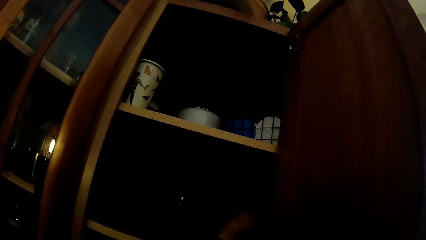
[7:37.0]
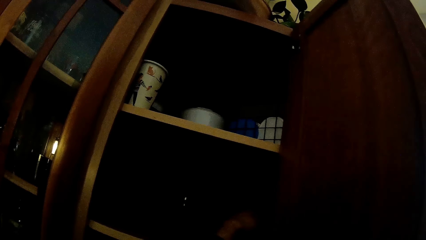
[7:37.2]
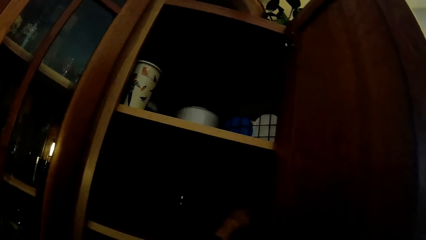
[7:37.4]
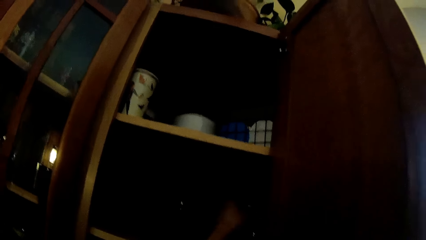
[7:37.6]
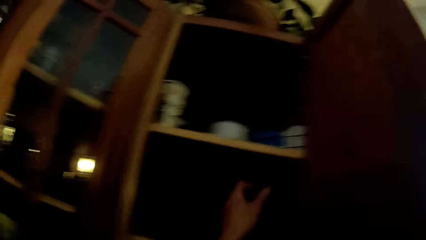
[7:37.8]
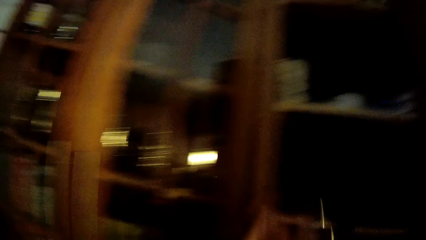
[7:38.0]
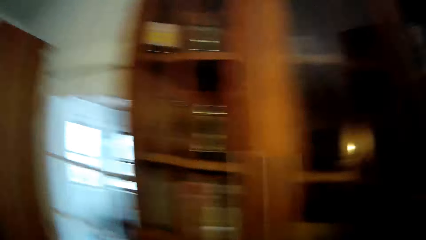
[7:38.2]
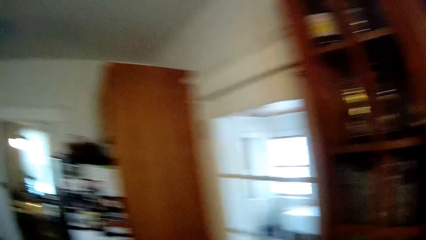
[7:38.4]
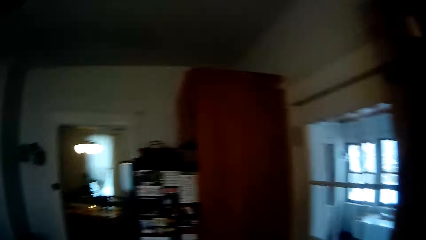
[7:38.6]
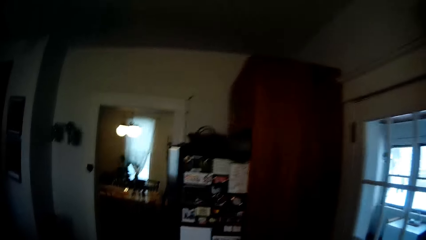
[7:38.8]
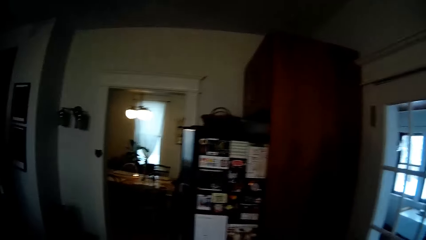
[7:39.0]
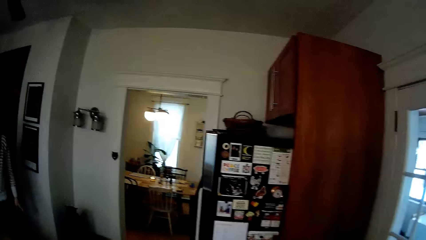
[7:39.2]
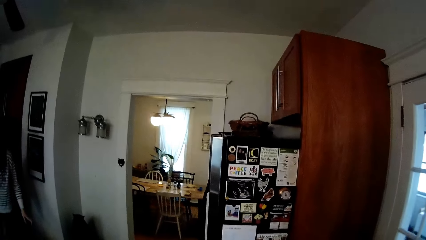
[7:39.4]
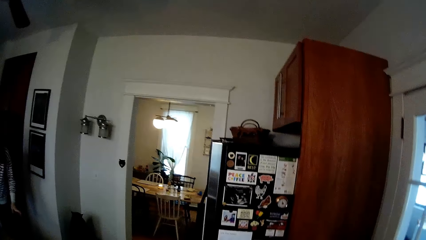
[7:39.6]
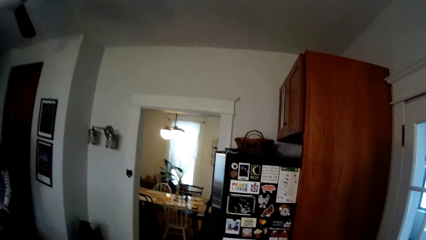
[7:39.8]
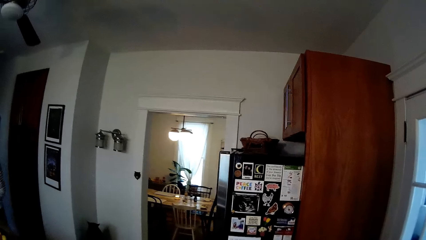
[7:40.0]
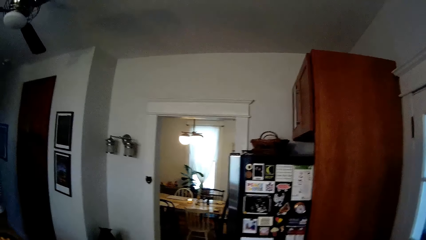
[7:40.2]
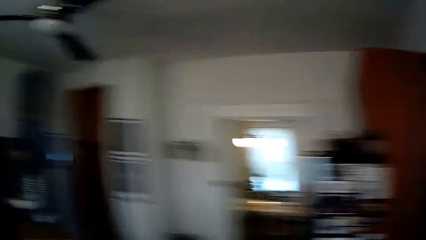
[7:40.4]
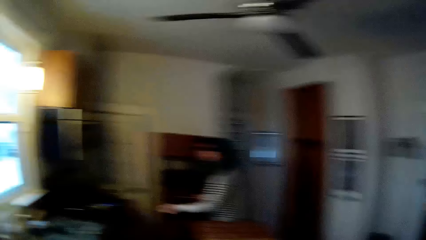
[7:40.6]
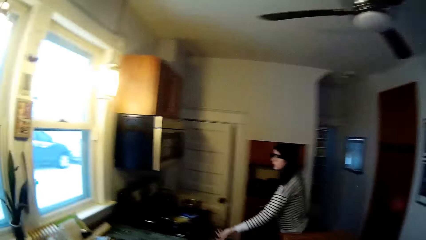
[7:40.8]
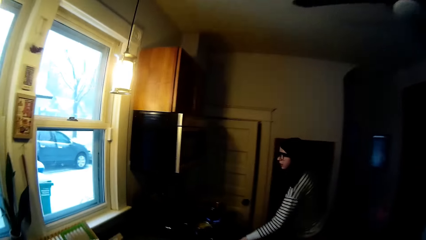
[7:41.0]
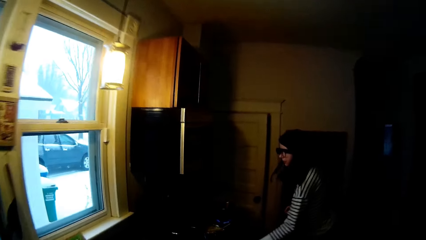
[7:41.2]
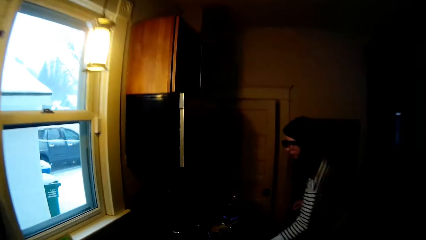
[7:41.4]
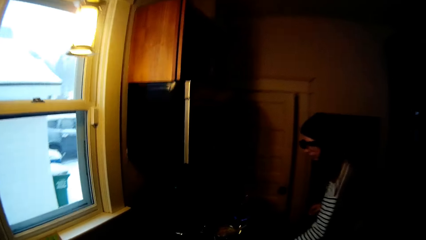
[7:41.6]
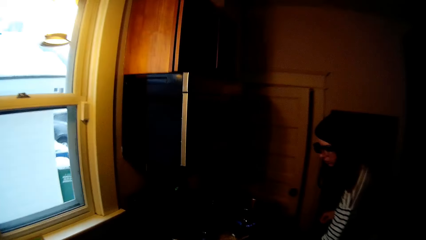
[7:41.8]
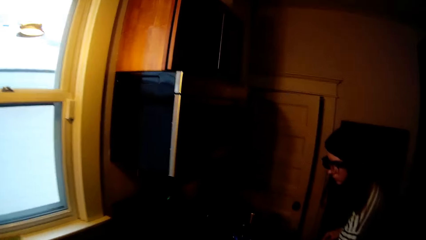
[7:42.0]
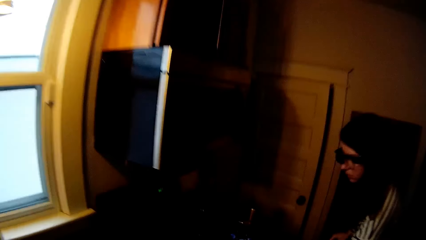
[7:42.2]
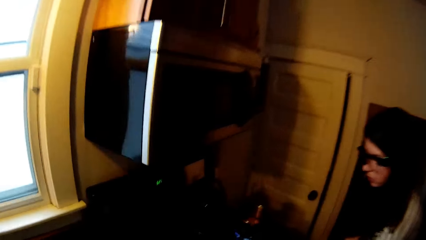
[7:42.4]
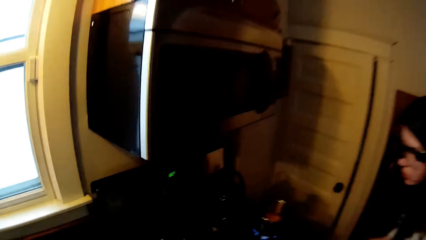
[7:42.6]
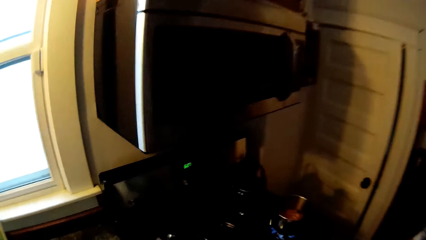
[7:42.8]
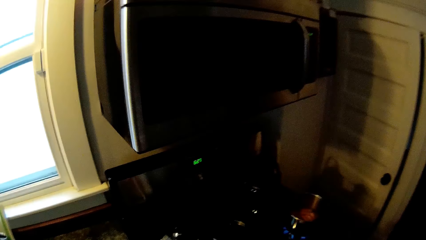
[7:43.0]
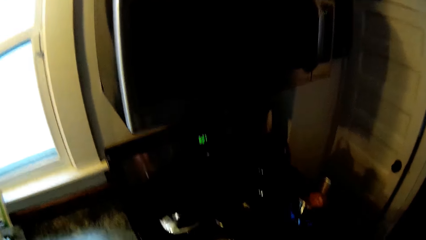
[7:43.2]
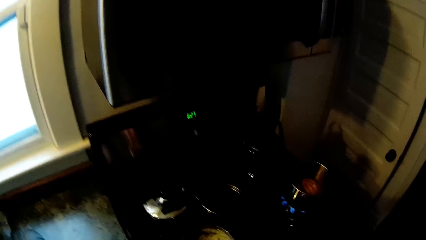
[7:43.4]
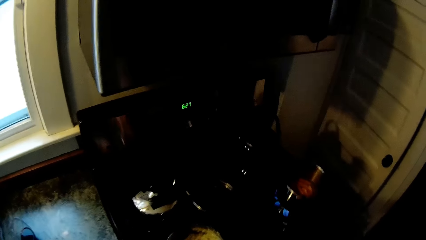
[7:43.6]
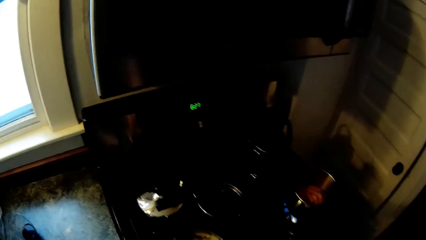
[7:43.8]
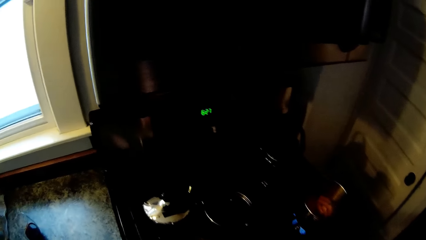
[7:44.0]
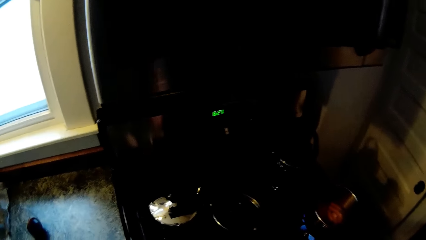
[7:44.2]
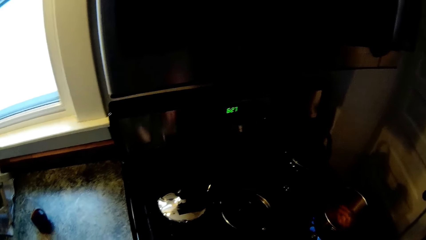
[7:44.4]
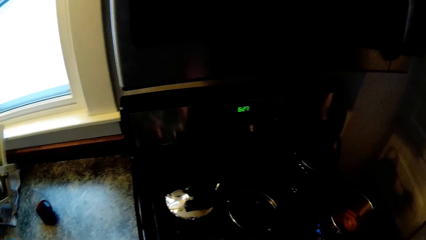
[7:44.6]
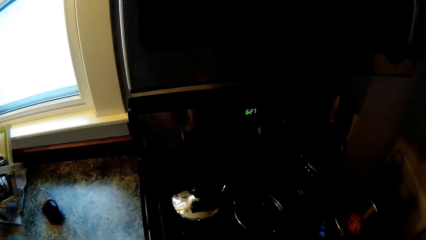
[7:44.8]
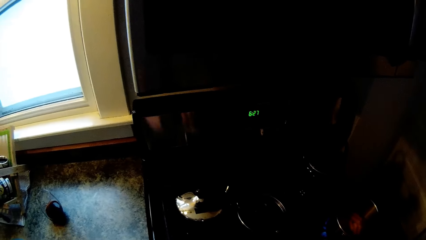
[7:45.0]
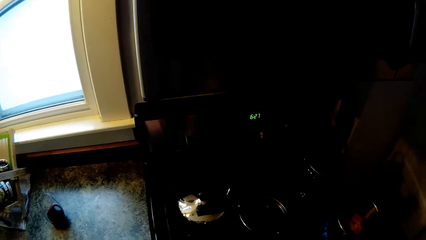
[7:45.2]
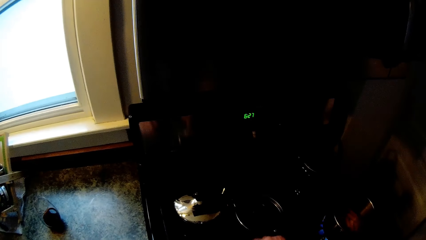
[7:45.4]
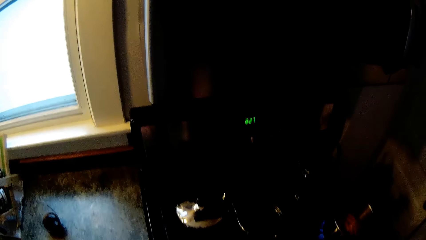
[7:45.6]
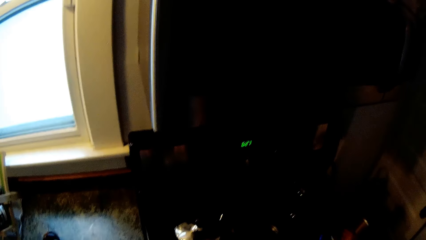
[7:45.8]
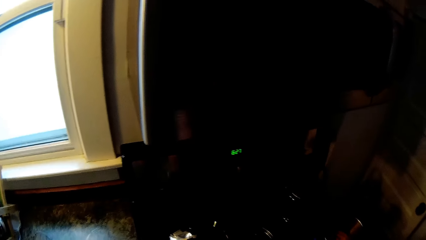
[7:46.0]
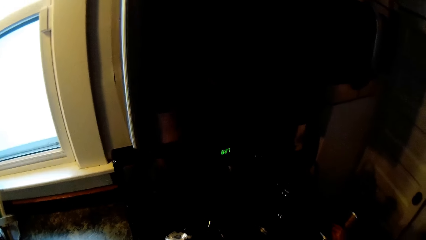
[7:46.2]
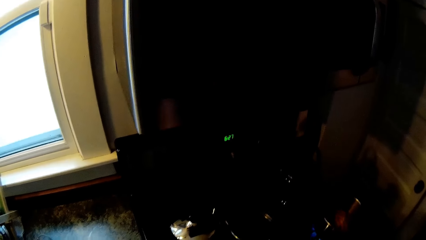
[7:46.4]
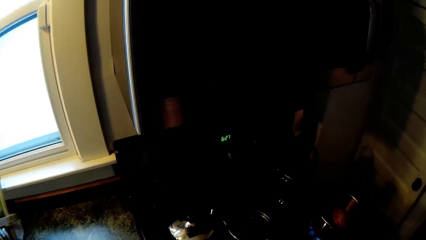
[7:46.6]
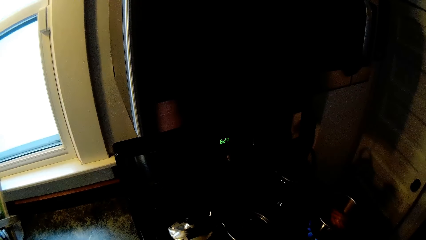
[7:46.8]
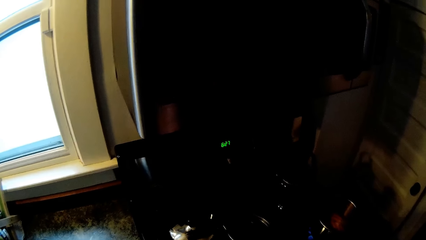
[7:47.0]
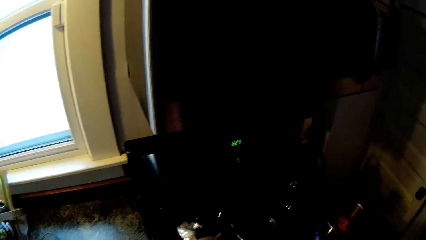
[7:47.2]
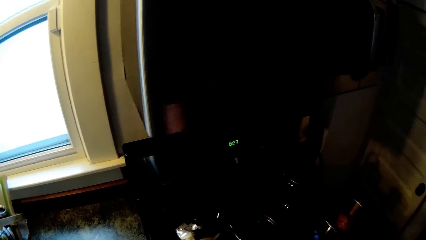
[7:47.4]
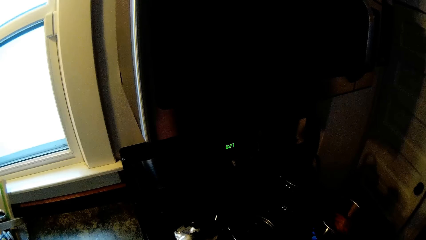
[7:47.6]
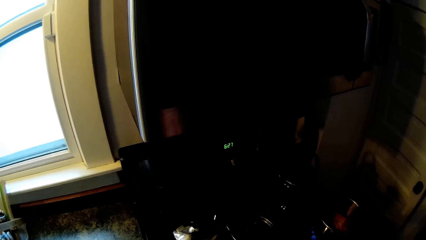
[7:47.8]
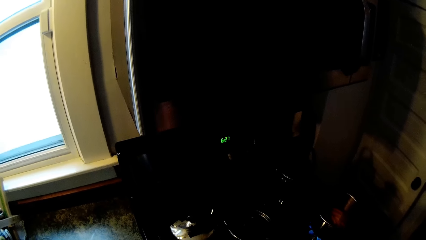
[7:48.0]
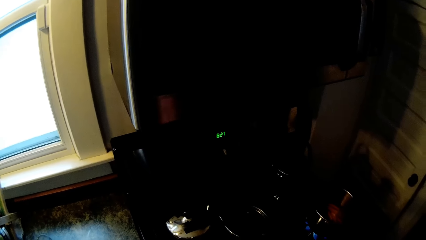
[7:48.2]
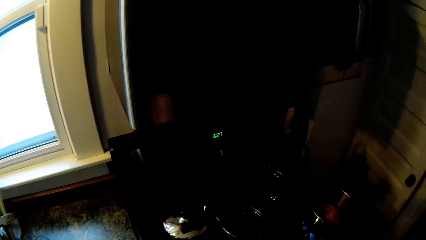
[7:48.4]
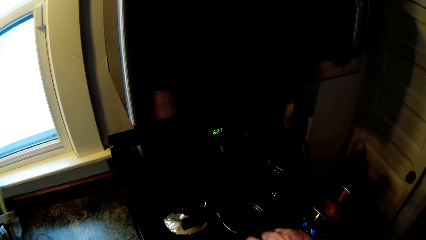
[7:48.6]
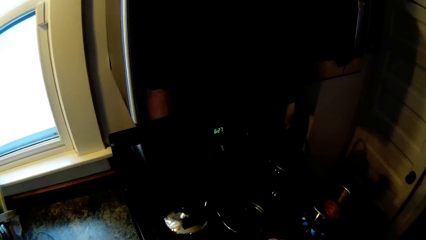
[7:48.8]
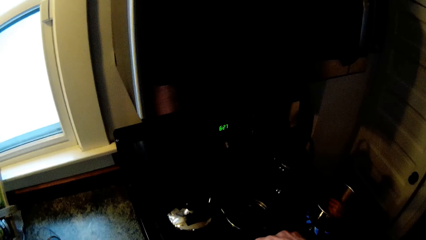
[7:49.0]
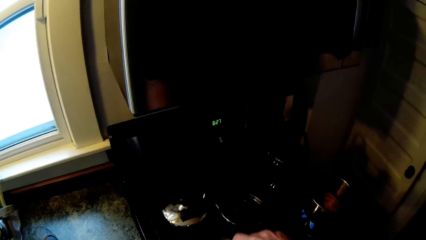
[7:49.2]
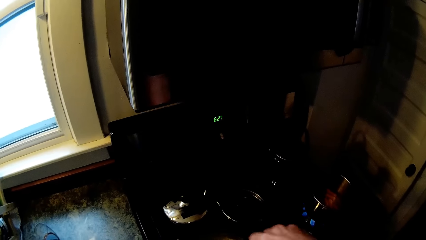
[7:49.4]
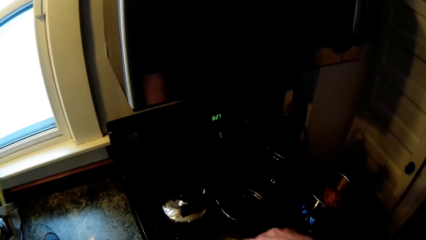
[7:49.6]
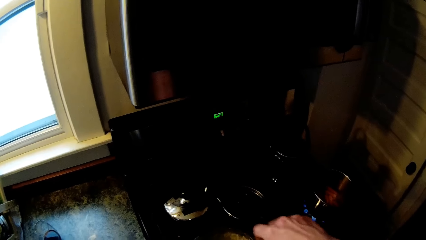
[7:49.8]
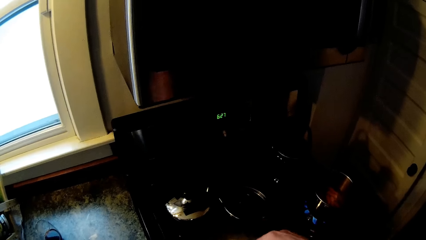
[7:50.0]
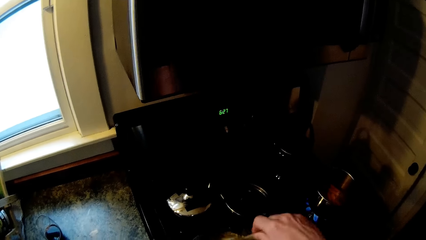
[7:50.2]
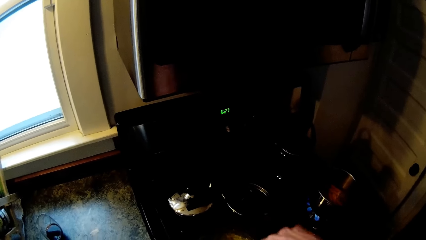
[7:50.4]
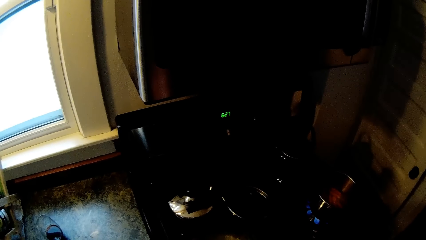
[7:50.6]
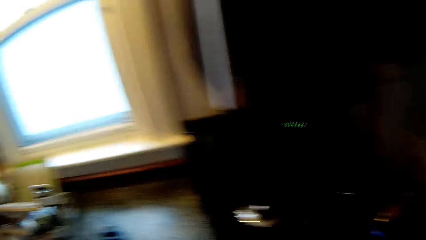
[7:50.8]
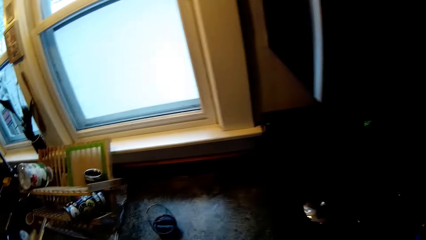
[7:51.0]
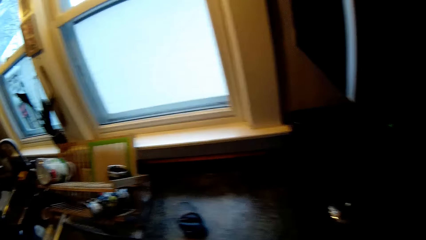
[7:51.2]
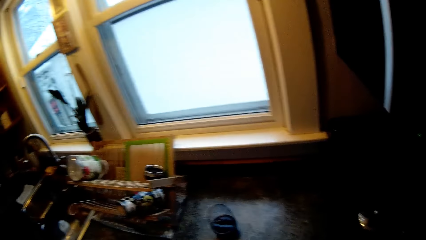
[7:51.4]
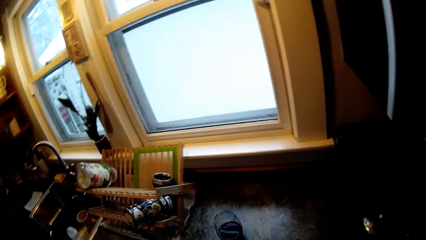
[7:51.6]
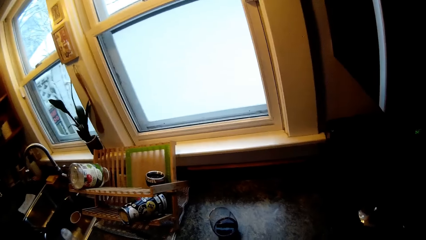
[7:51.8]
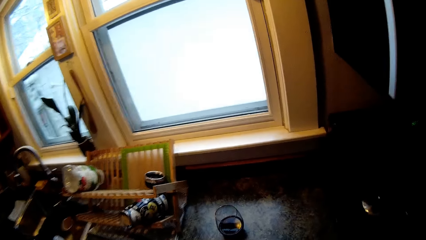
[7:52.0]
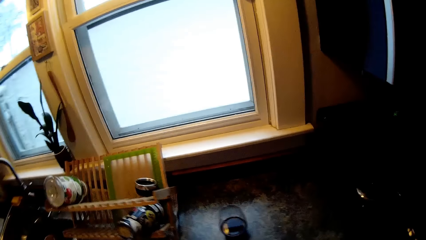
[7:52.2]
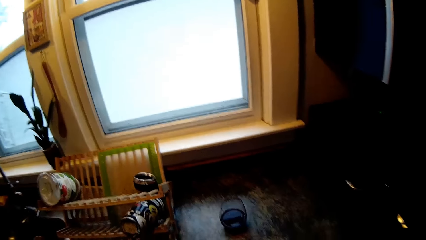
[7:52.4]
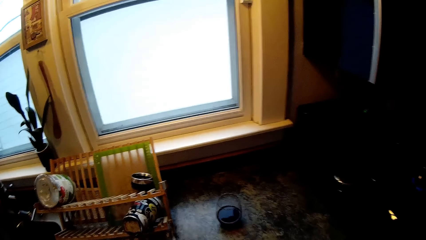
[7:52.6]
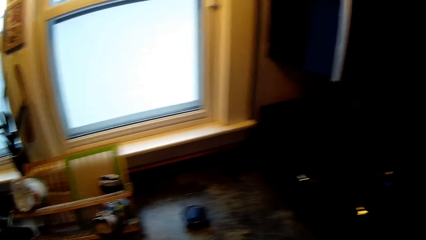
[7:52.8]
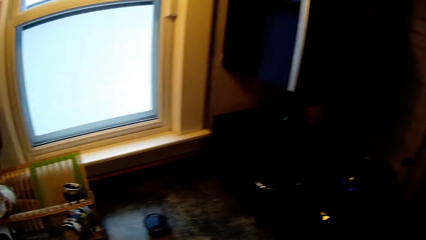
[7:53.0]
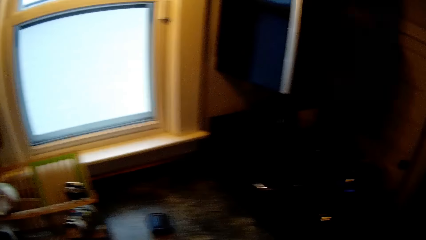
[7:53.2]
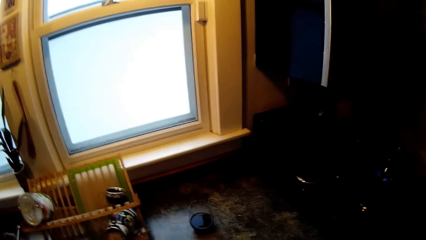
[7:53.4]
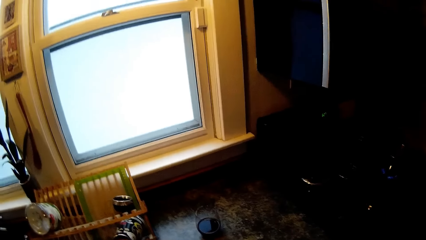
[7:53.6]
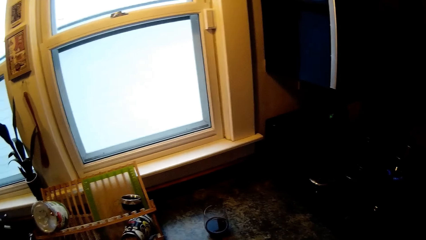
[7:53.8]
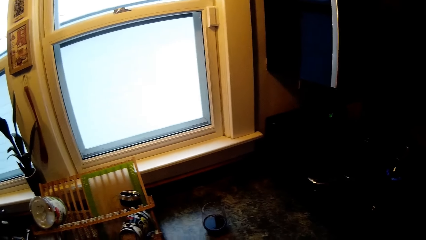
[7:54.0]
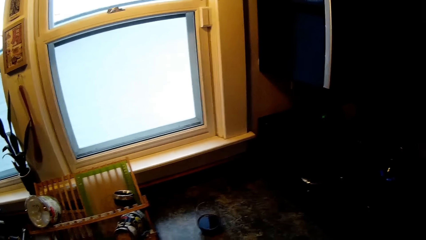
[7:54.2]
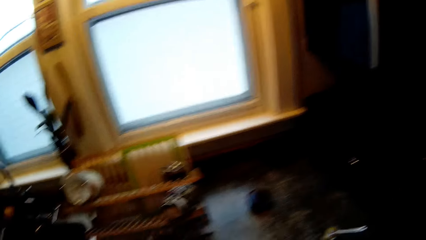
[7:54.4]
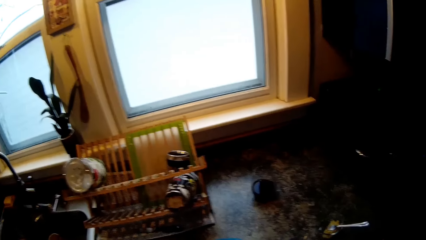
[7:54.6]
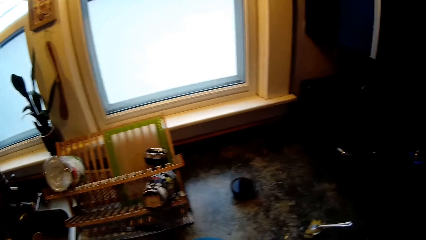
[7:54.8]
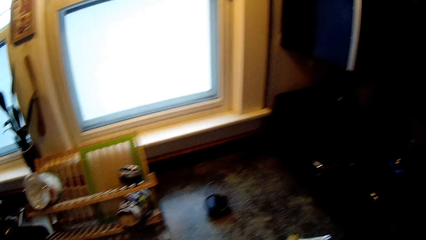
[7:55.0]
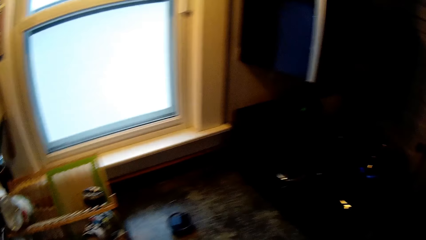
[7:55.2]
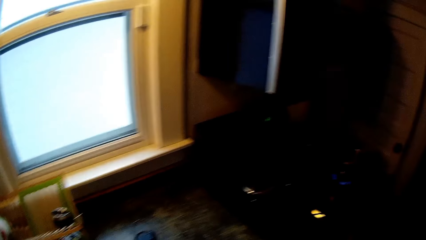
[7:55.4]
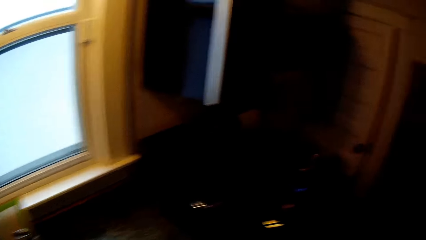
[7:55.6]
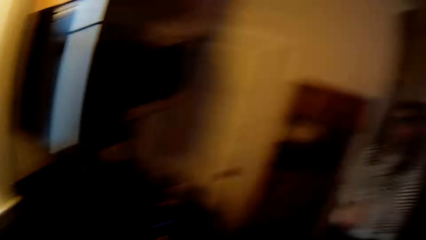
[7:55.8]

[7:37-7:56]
The camera wearer picks up a cap. He walks around the kitchen. A woman walks toward the cooker. The camera wearer stands beside the cooker. He stirs a pot of buttered carrot on an electric cooker with his right hand. He walks along the counter.
